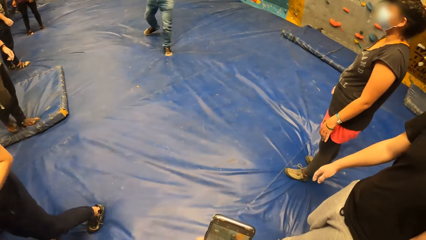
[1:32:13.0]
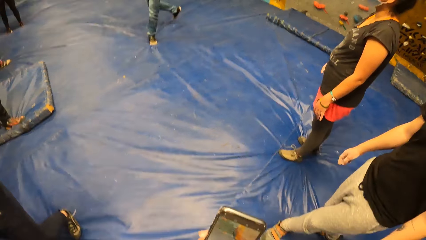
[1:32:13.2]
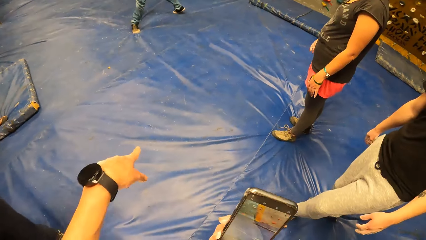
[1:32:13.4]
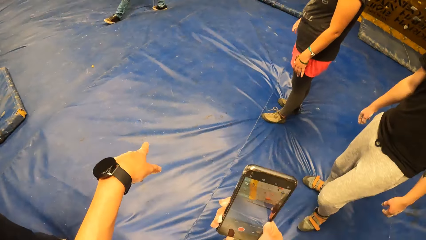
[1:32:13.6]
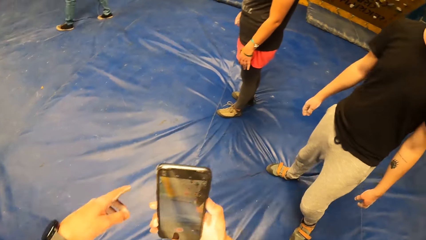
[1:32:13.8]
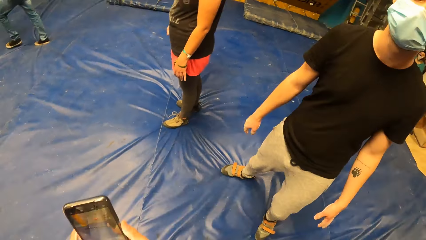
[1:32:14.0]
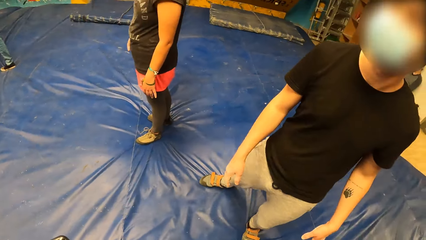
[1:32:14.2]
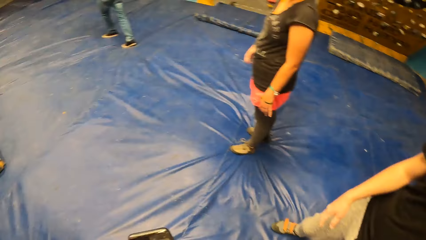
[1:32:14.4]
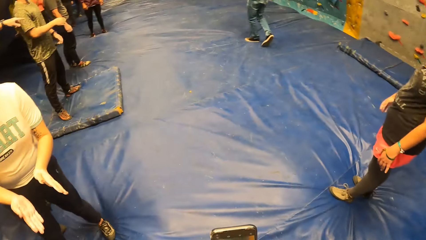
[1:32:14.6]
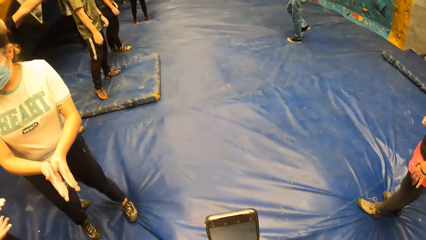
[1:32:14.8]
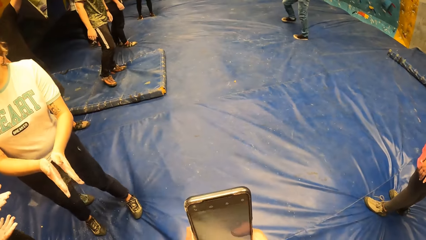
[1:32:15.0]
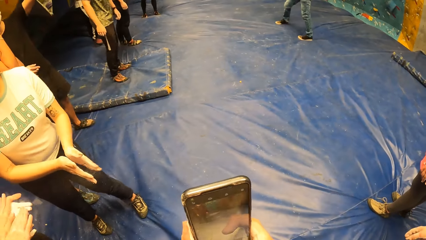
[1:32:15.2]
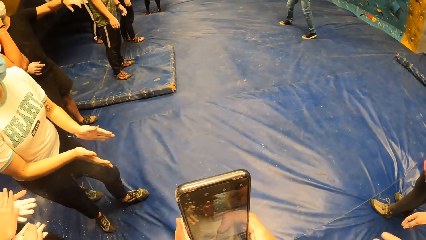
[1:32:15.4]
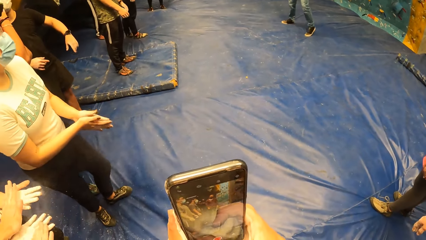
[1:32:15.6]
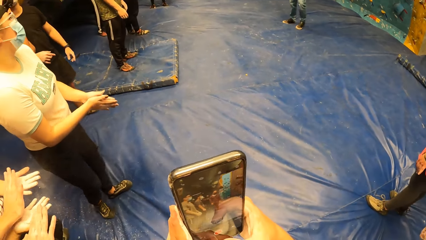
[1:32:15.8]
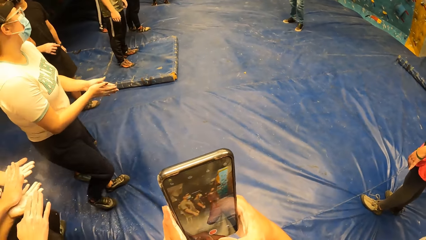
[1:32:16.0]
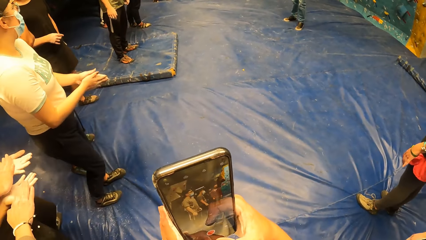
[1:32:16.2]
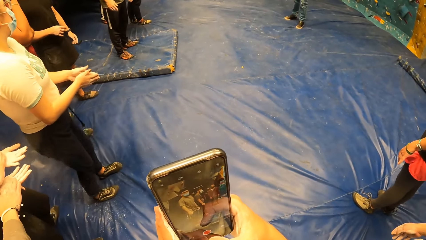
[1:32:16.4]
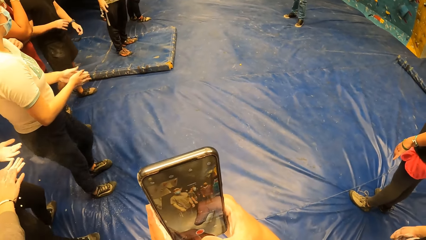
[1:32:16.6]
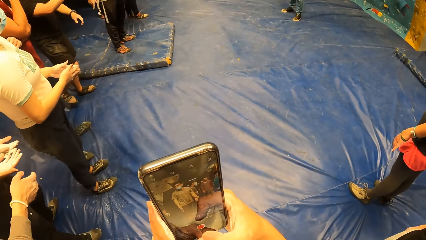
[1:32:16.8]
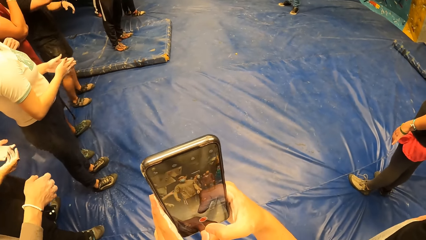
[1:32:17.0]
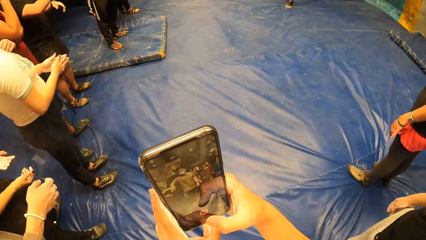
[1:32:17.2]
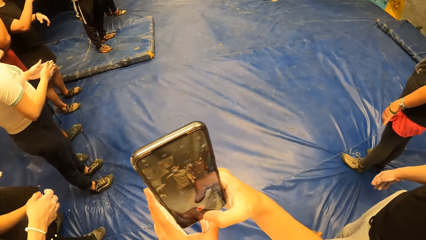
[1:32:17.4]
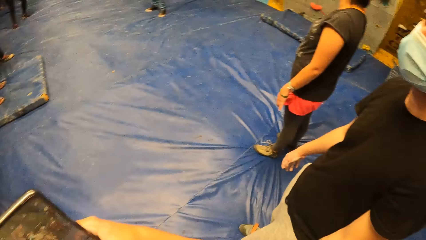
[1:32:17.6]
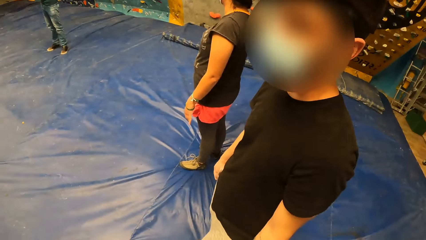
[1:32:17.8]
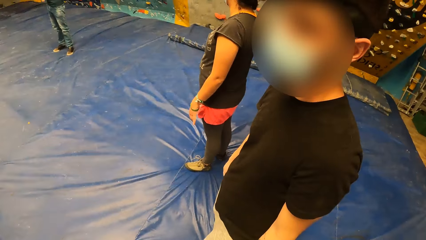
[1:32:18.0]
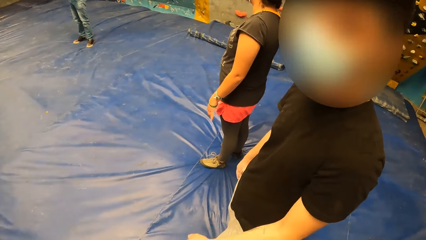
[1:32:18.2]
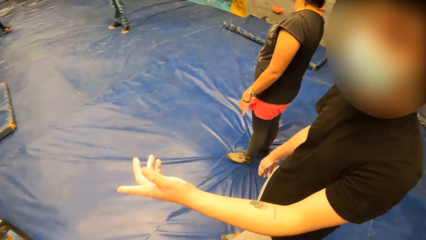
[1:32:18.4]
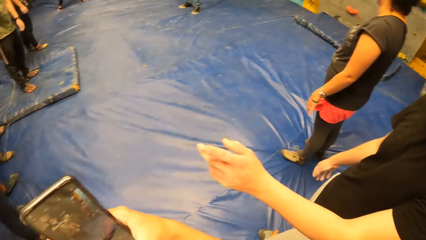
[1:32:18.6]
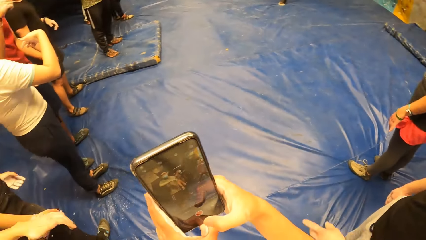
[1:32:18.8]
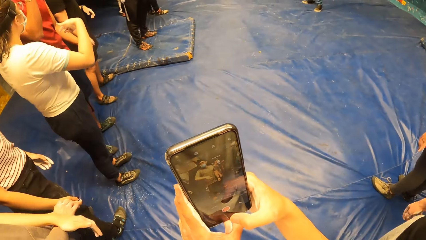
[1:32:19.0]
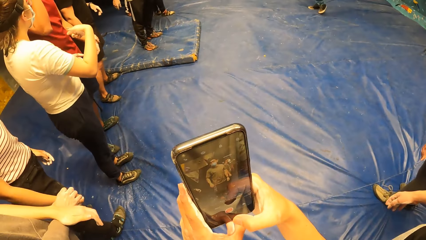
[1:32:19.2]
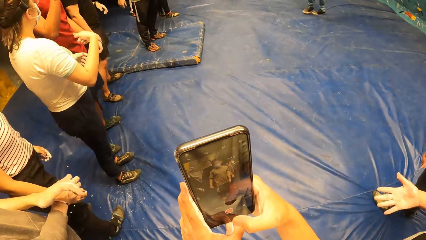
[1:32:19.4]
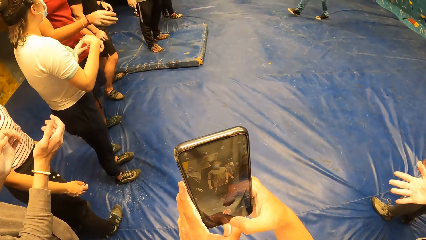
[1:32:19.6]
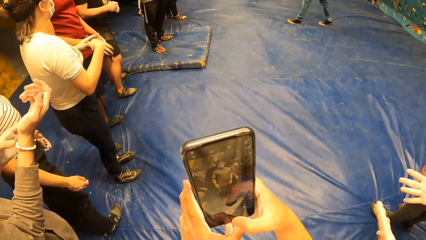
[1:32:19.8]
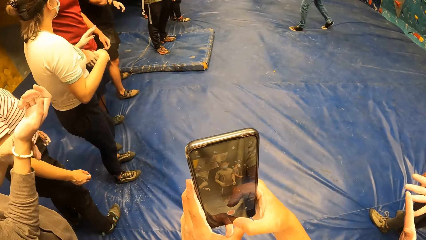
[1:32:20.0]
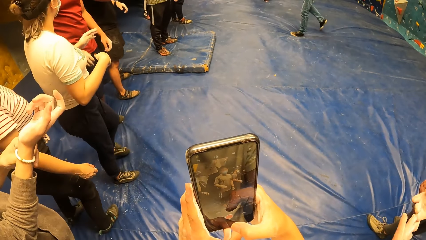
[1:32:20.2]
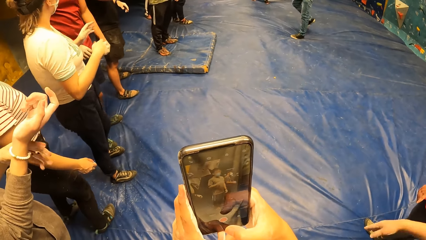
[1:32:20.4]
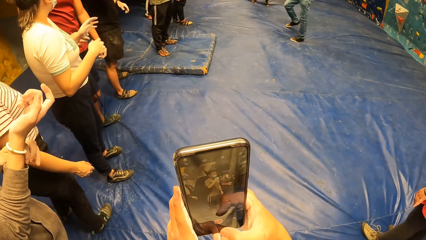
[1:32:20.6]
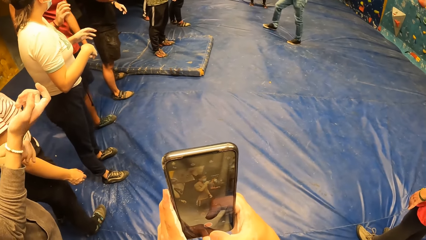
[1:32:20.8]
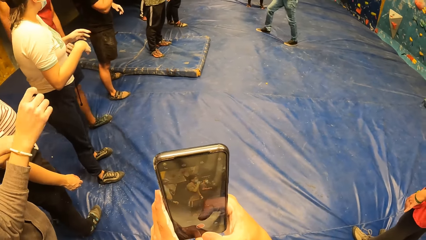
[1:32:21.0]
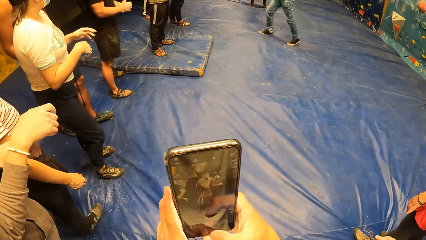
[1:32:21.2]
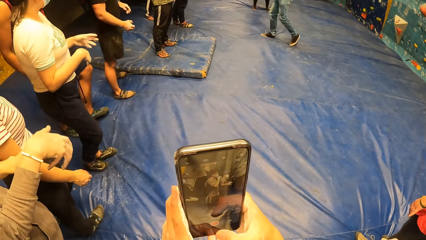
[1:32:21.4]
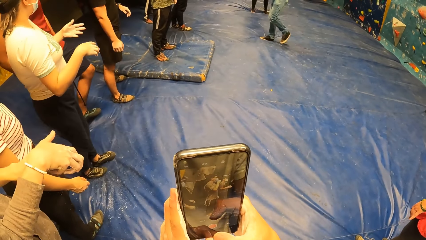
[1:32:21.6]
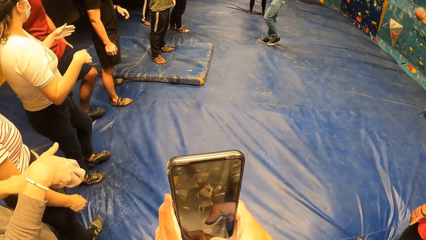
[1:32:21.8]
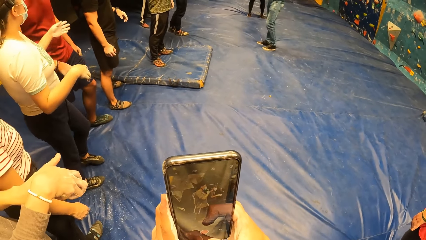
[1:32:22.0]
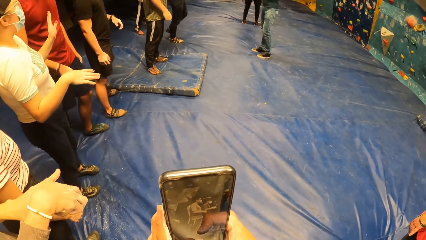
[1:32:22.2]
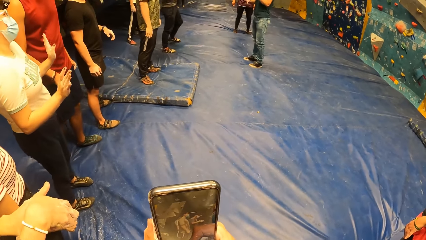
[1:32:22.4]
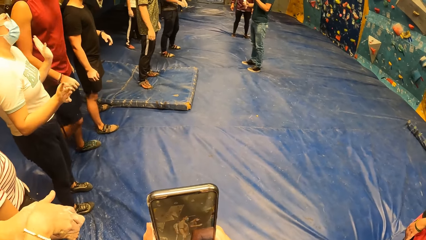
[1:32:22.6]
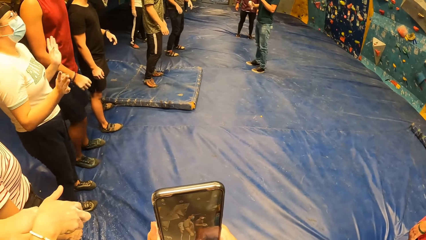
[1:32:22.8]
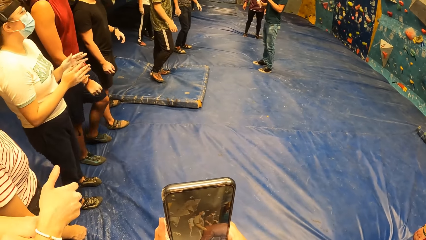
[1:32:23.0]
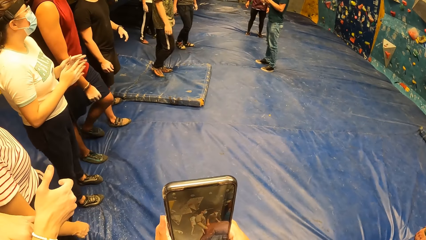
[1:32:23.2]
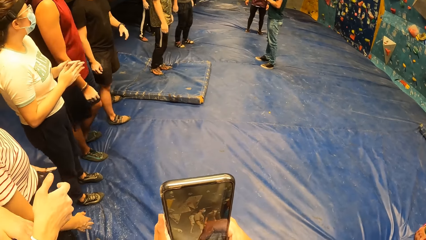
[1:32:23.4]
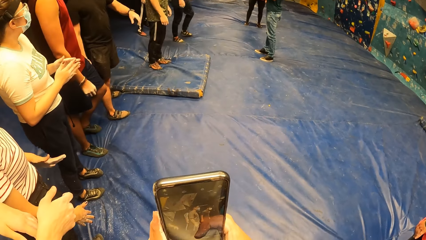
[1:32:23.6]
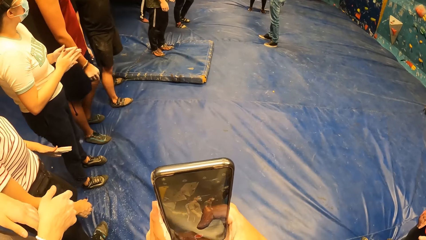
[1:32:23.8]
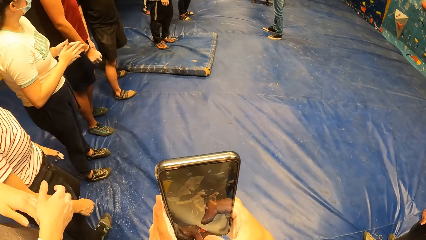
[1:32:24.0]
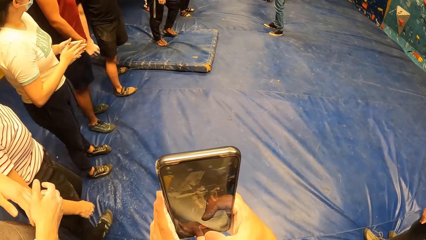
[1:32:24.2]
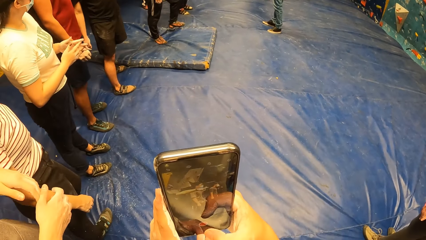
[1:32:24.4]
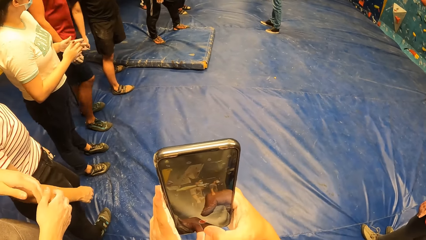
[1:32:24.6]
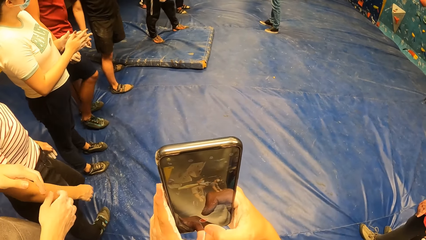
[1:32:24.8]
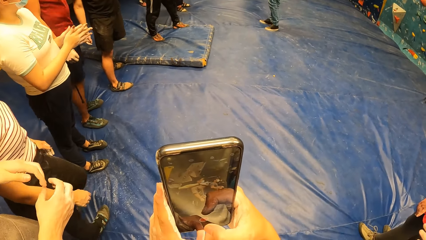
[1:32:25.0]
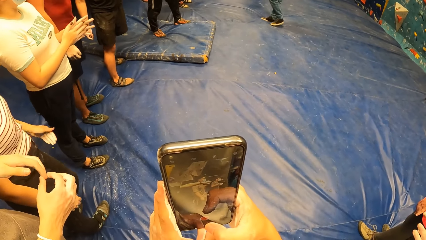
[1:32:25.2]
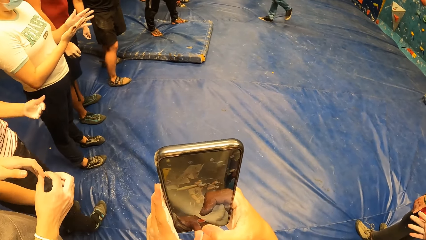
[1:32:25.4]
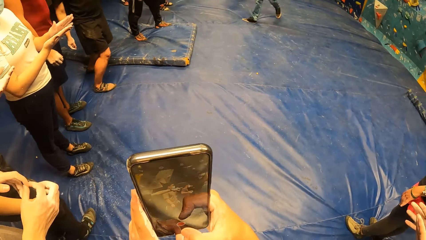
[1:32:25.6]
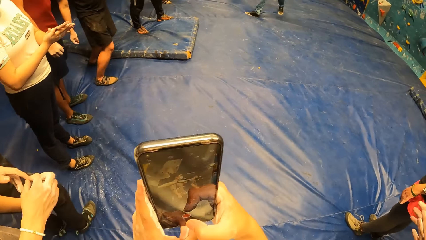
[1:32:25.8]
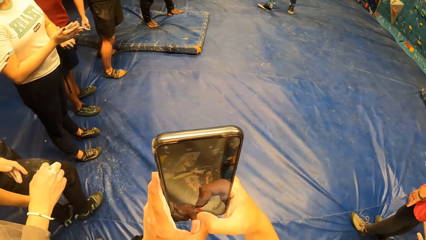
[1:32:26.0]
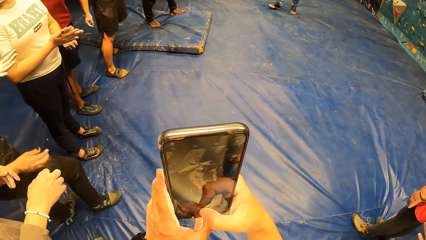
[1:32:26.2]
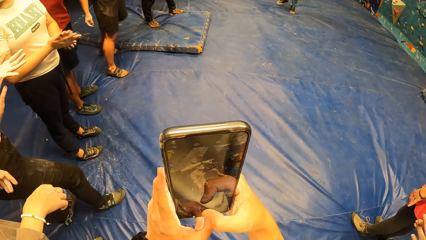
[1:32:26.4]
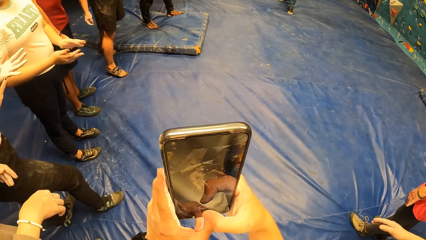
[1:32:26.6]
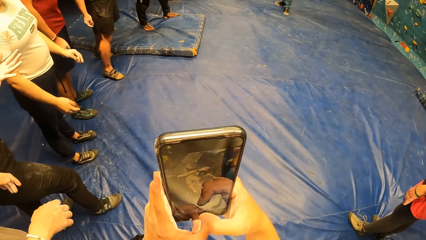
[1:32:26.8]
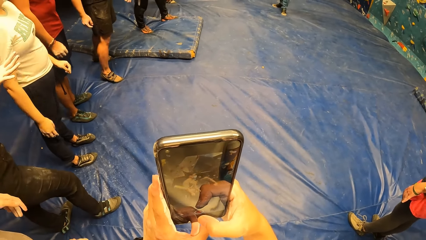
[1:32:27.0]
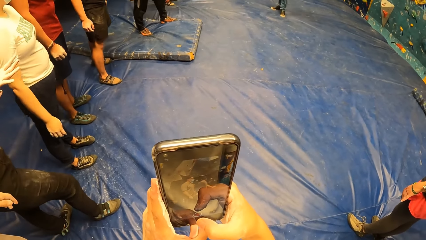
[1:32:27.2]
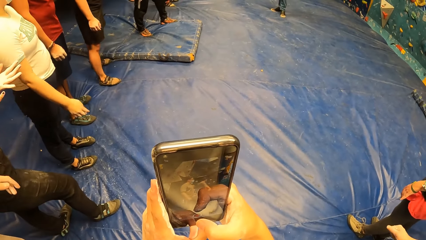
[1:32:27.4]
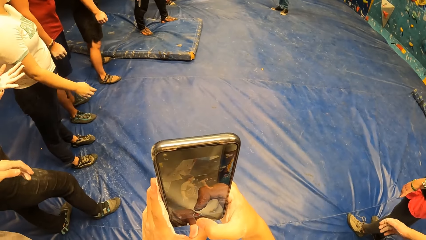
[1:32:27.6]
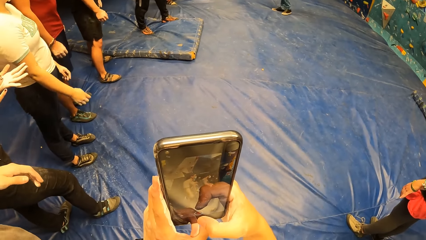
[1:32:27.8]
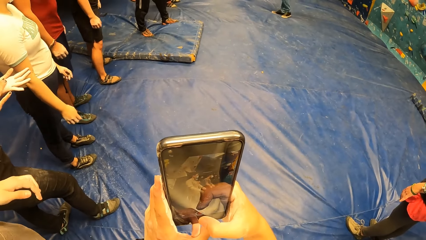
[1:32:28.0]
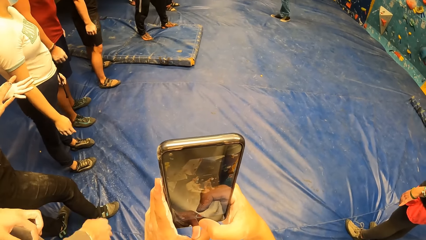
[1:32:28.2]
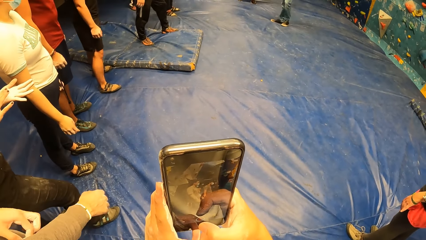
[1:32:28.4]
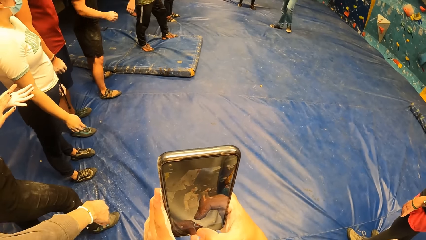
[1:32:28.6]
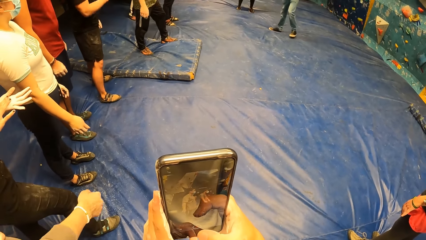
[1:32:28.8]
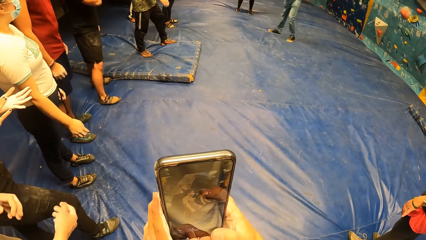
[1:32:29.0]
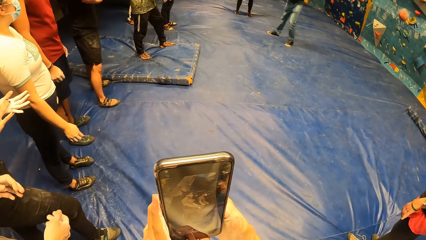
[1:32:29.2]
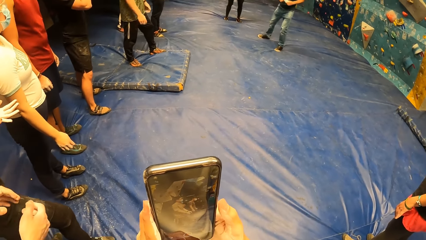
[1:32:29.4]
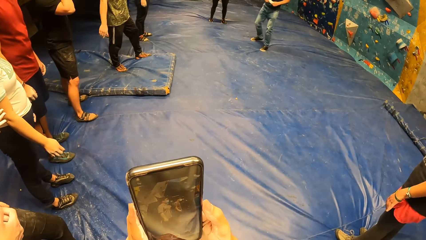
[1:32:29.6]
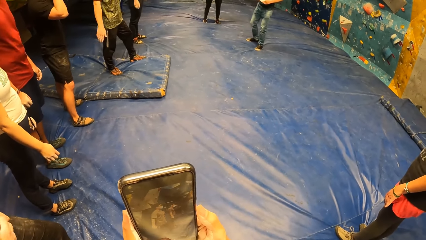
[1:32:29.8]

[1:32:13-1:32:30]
The camera wearer points at the floor. She claps both hands. She takes a video with the phone in her right hand. She converses with a man. She records on the phone. She scrolls the phone.
